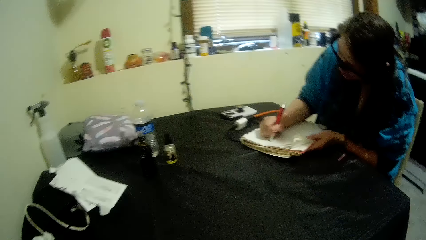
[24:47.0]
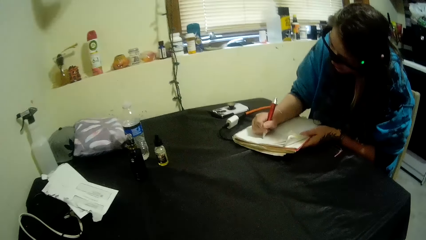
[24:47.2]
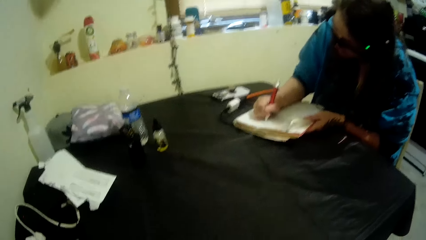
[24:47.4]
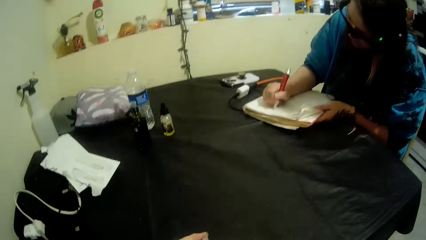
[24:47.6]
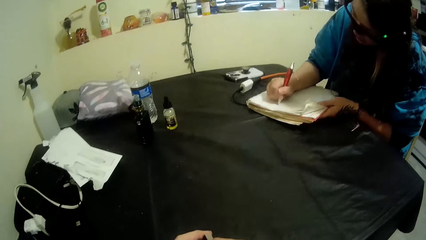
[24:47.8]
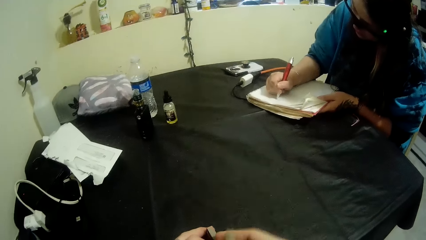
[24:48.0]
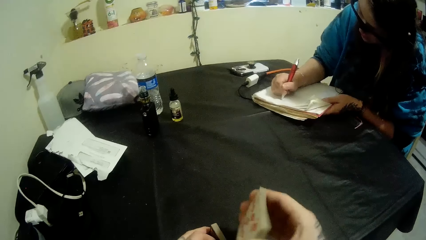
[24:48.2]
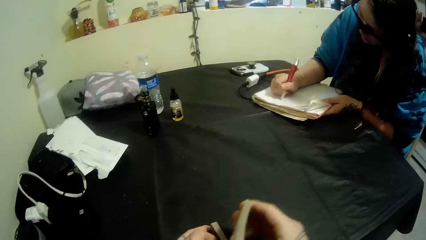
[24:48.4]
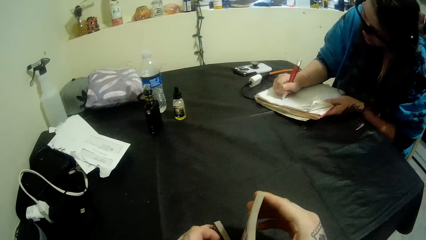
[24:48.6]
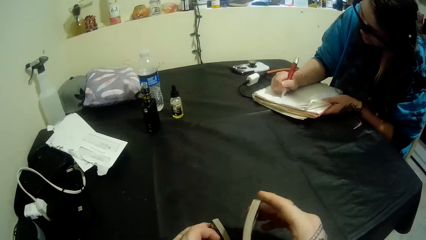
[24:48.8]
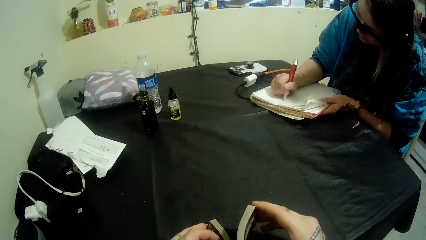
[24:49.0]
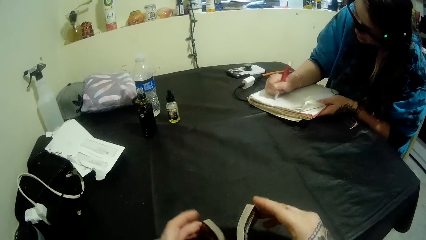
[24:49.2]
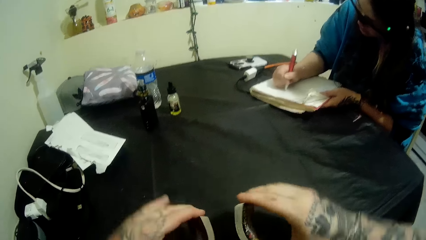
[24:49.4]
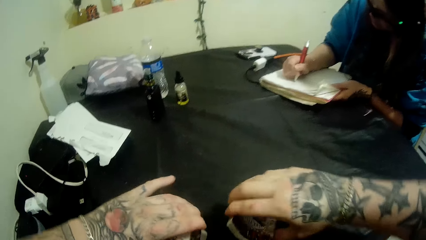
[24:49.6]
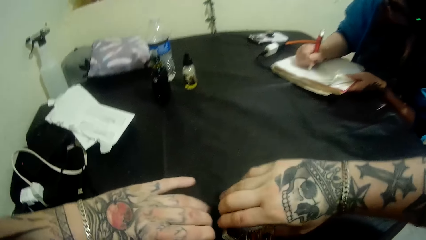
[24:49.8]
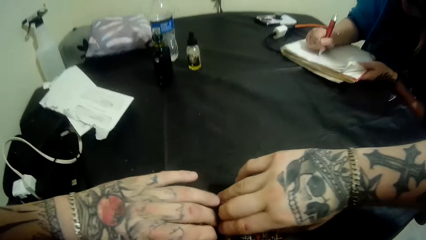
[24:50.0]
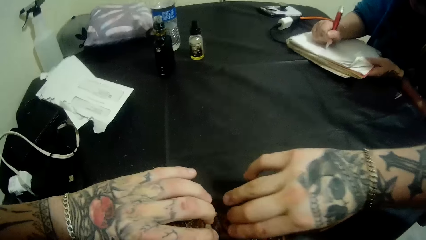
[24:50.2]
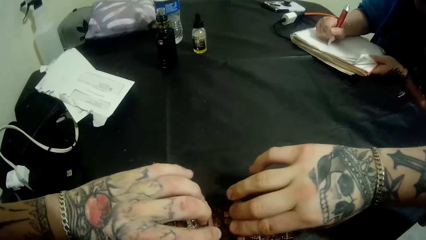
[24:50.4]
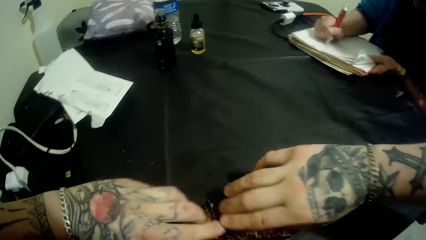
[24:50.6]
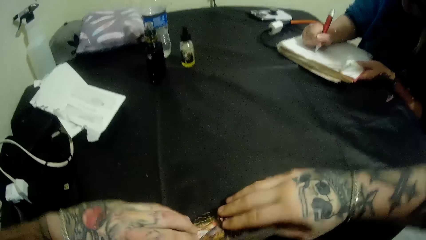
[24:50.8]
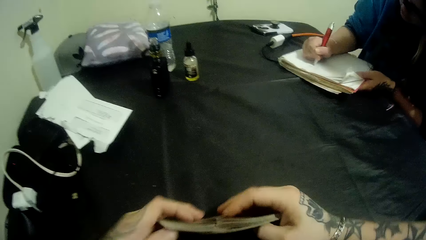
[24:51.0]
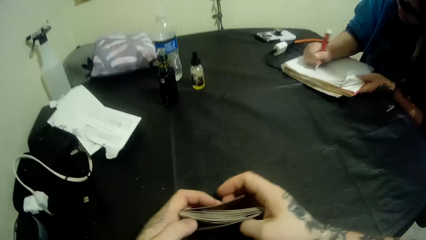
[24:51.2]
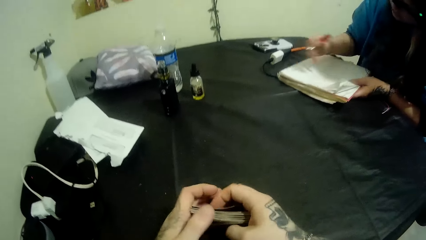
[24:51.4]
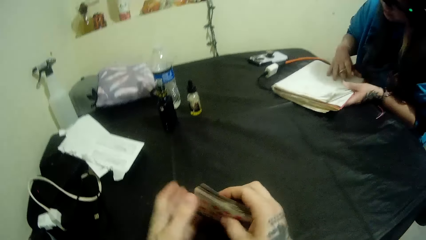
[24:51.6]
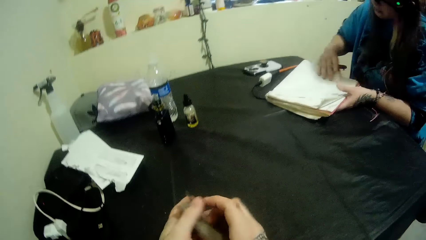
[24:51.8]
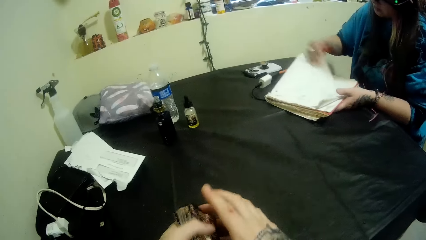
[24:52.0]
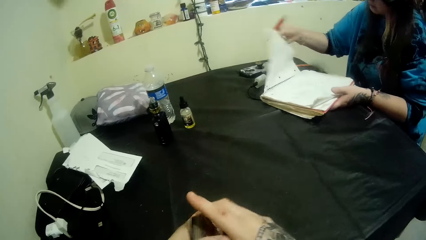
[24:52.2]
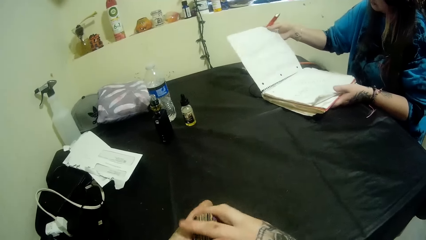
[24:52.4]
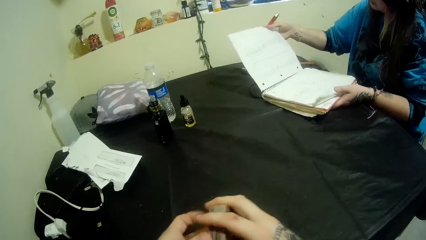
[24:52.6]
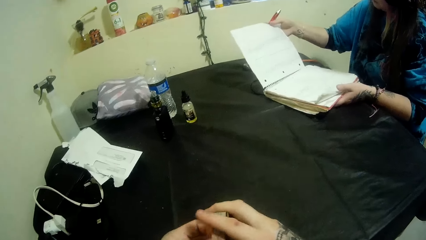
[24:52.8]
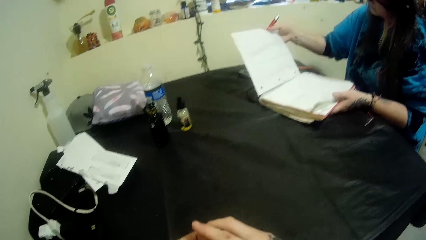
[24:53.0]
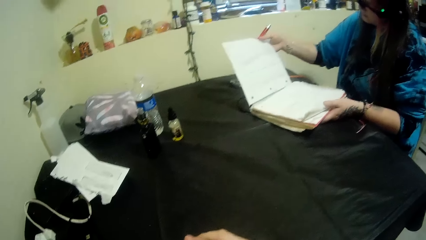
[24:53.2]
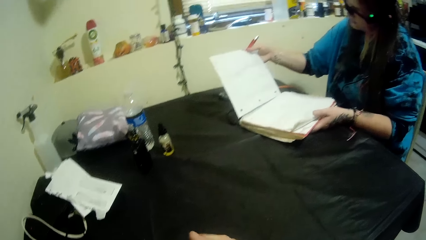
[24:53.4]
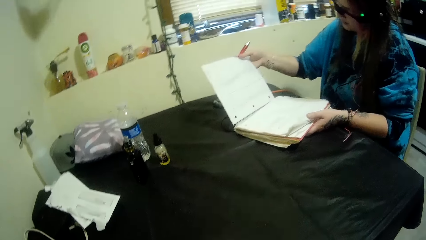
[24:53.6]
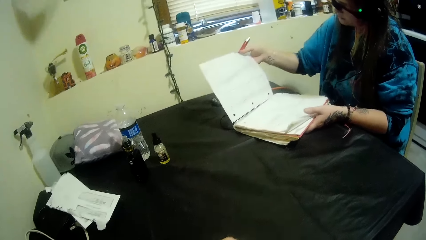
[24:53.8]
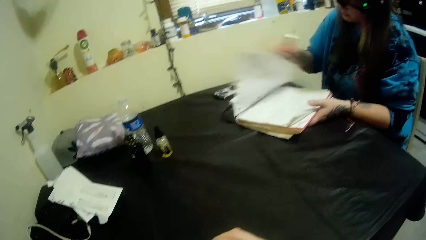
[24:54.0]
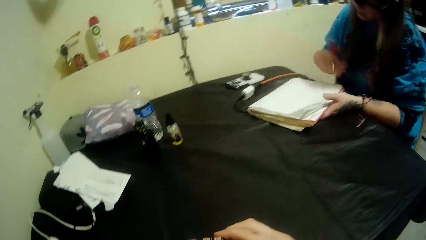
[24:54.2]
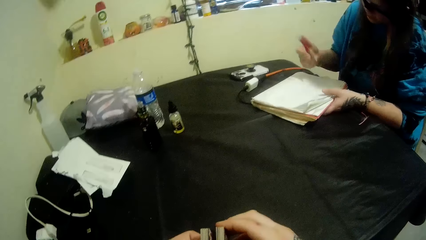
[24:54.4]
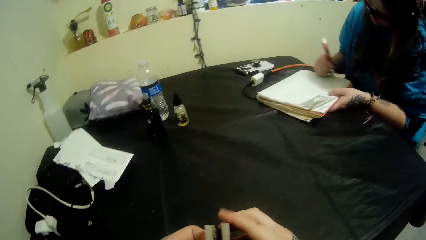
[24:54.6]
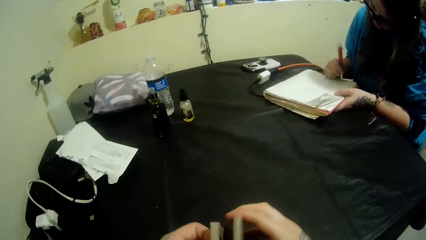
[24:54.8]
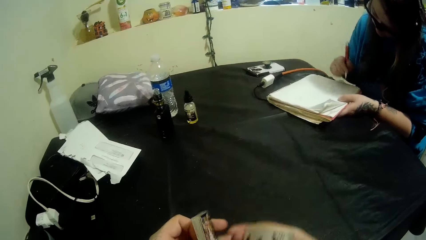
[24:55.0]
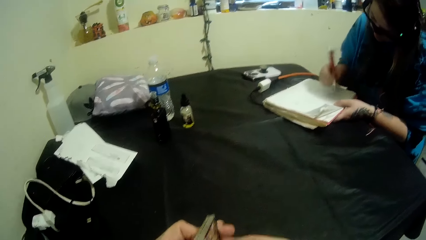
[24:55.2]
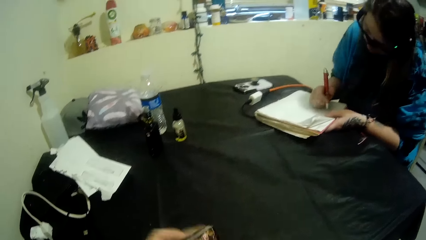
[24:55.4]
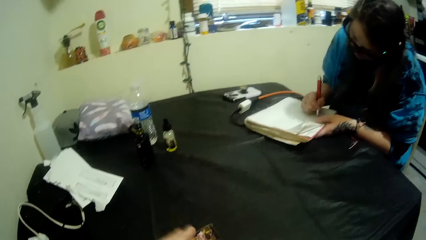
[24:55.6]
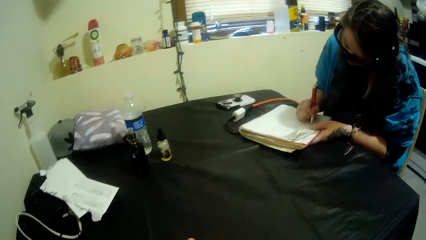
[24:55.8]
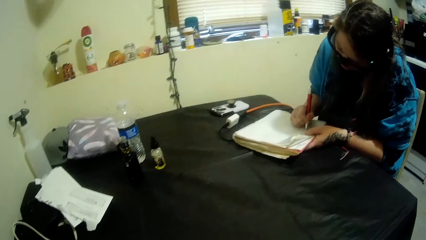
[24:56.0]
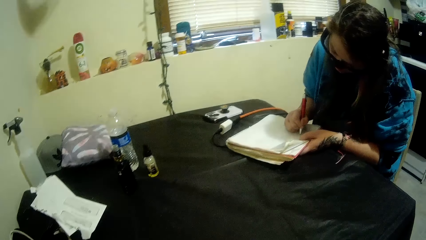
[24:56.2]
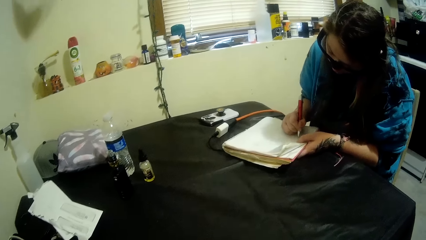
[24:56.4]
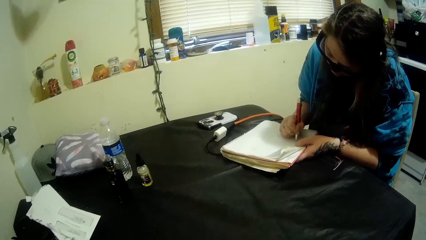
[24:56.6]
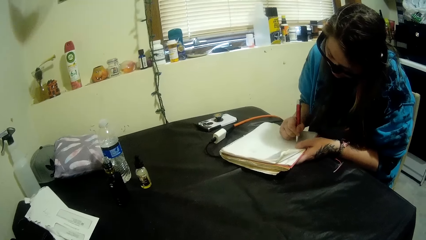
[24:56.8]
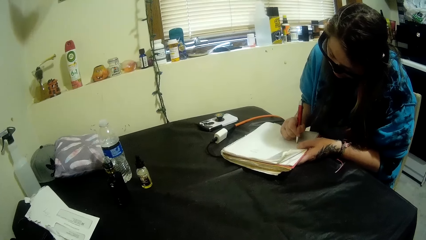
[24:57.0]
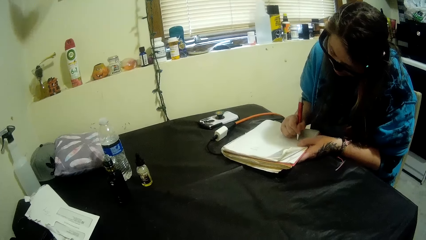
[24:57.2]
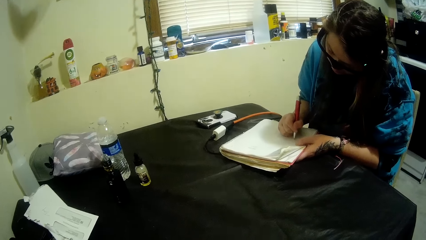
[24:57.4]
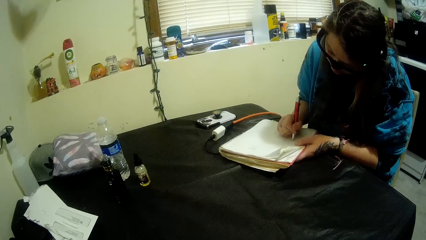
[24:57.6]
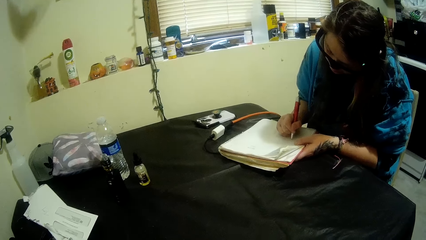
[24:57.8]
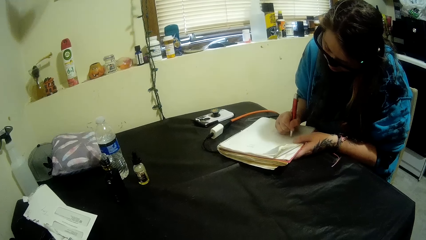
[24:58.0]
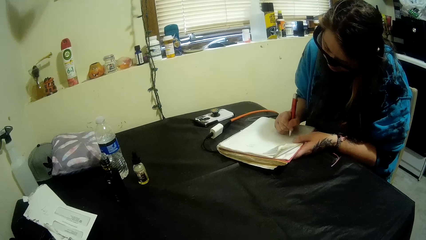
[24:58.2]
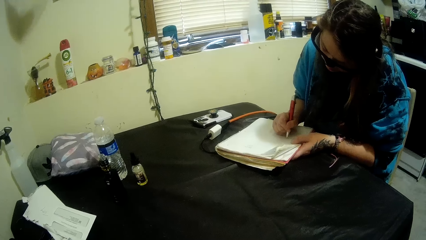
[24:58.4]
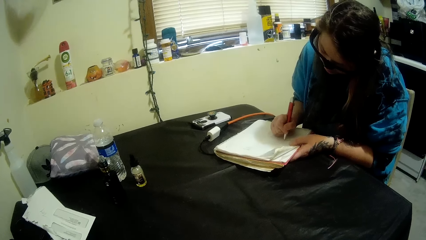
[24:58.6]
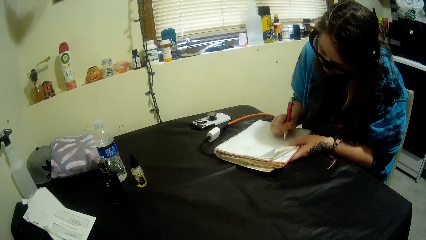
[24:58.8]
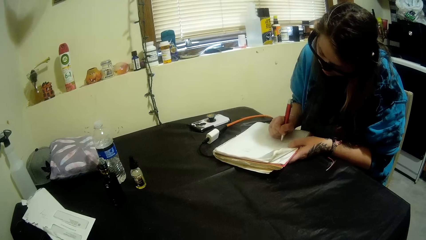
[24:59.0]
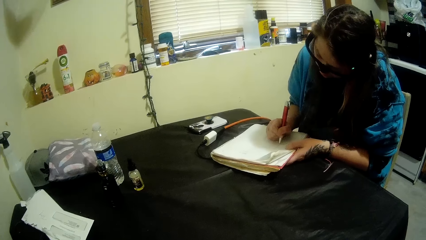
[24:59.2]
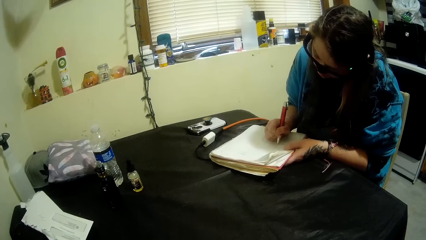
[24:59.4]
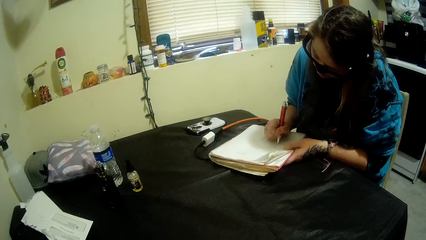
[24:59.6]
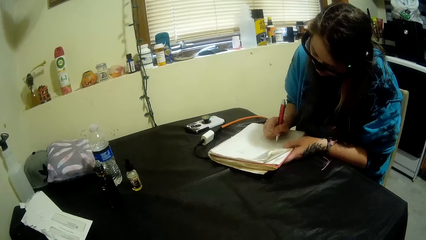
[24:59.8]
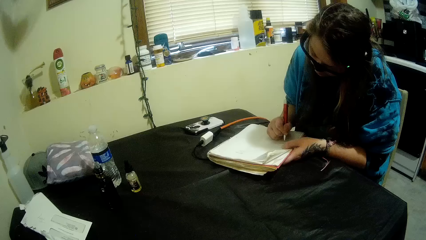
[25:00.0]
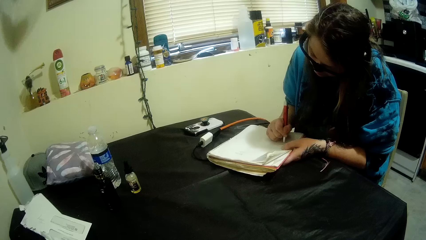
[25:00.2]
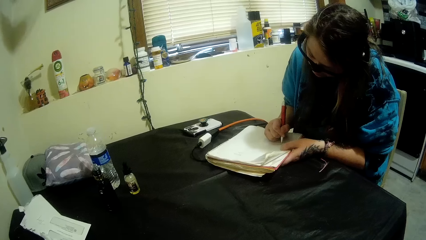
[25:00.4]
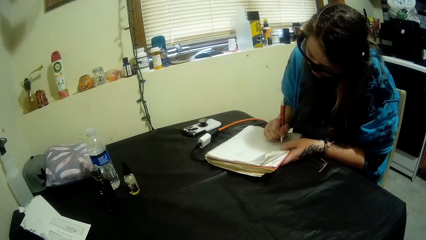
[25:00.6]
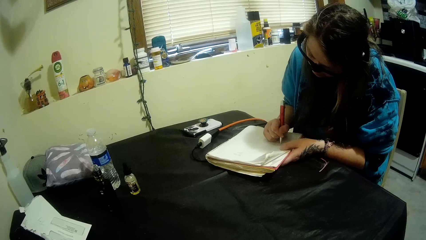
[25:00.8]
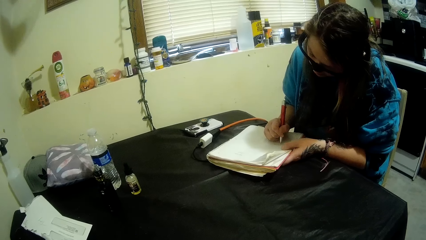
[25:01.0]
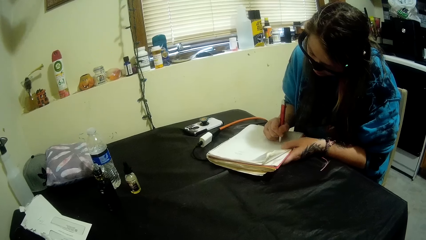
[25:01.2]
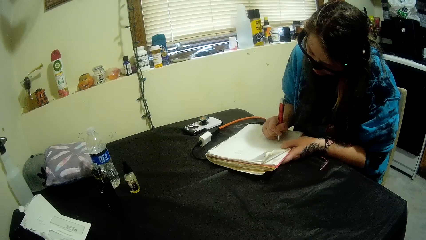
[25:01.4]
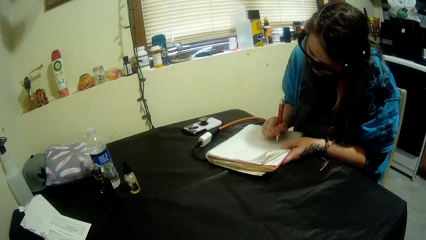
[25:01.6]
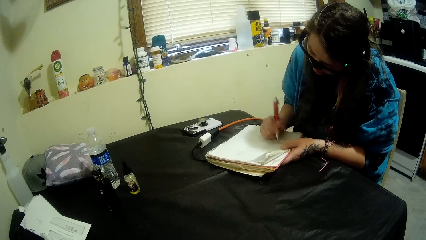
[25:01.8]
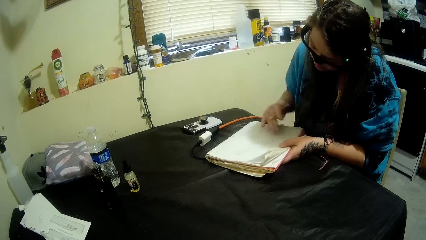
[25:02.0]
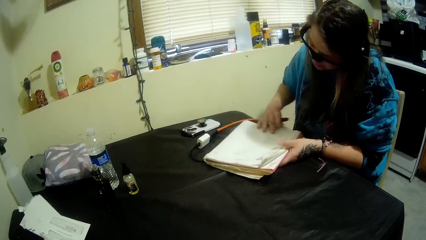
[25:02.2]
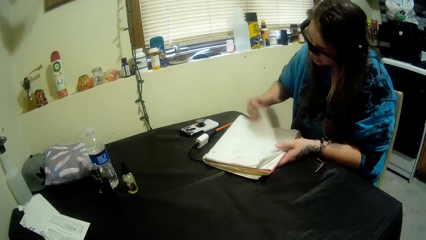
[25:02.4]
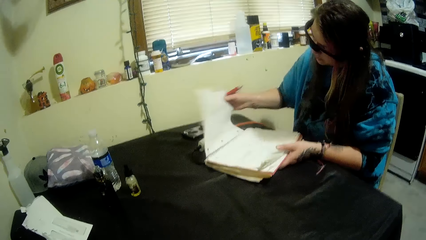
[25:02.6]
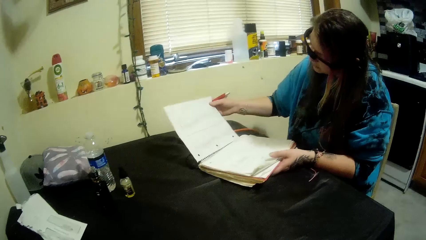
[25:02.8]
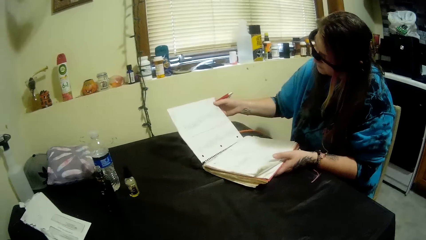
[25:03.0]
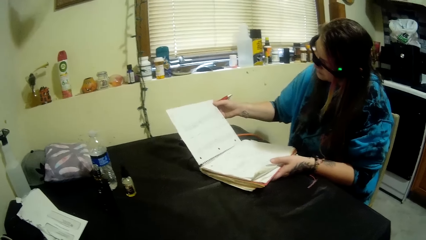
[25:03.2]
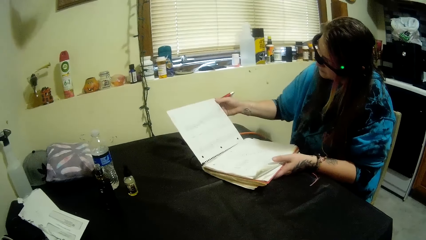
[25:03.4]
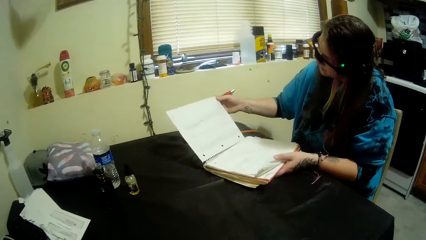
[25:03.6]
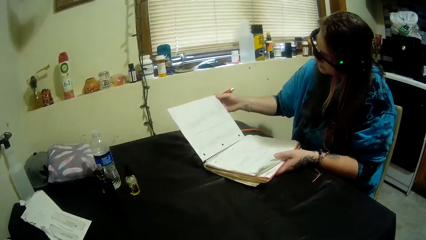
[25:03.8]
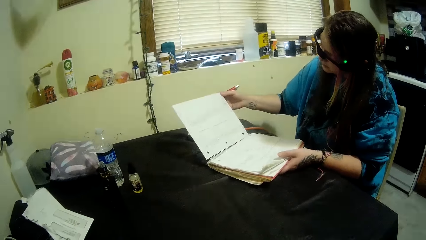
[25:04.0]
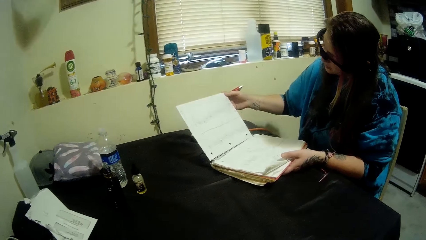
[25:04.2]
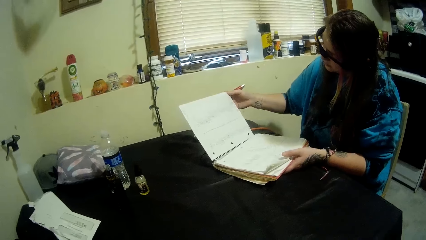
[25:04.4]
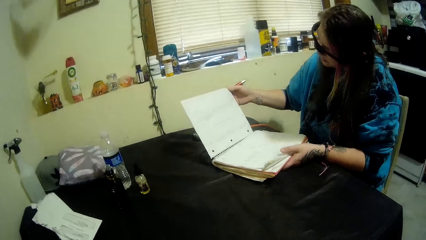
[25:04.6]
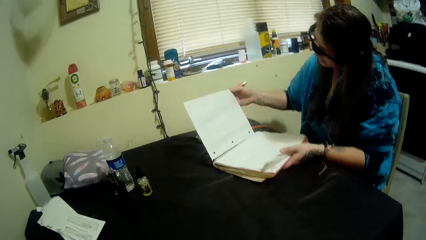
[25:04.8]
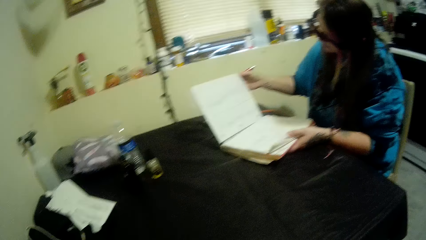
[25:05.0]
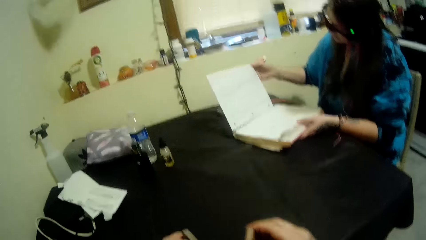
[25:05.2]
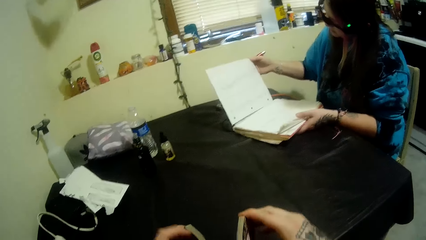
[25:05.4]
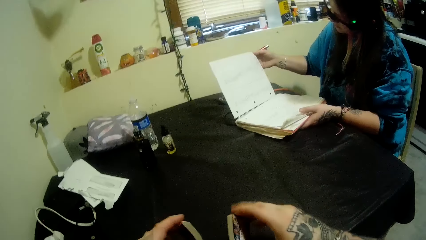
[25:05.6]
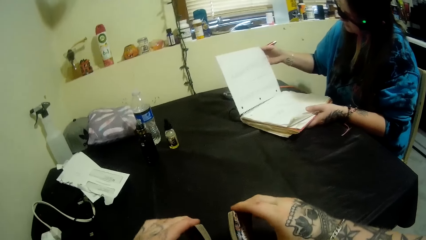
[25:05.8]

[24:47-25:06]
The camera wearer shuffles the cards with his hands. He puts the cards on the table. A person holds the book page and turns the book page. The camera wearer arranges the cards. The person writes on the book. The person holds the book page.
